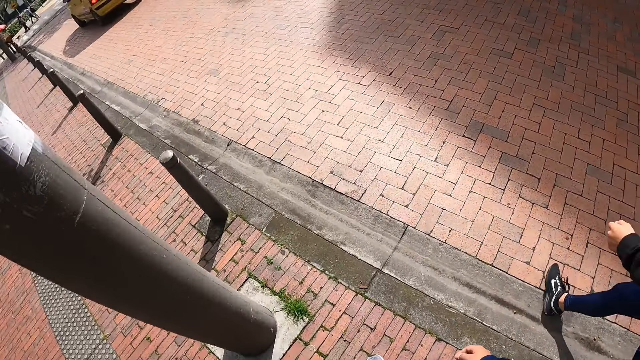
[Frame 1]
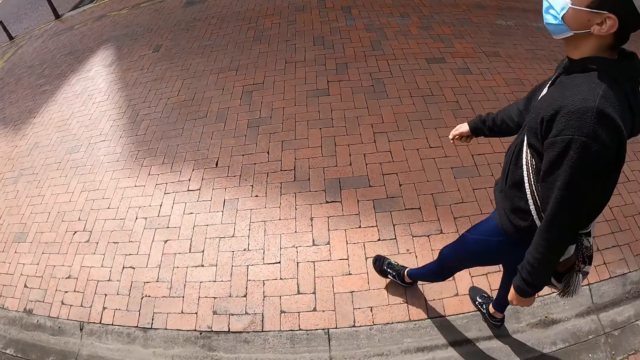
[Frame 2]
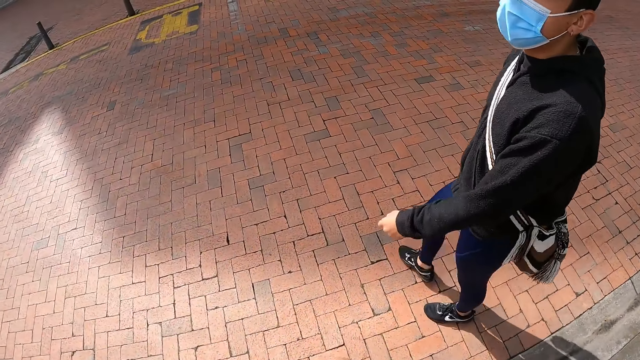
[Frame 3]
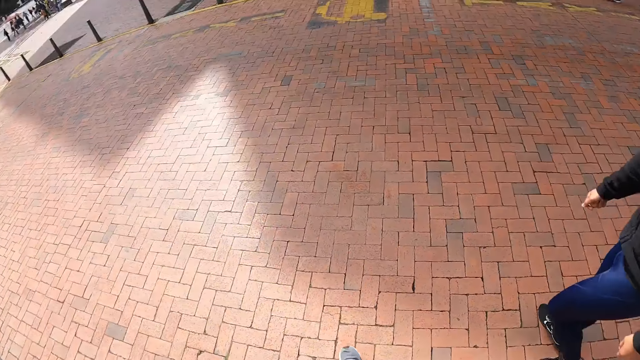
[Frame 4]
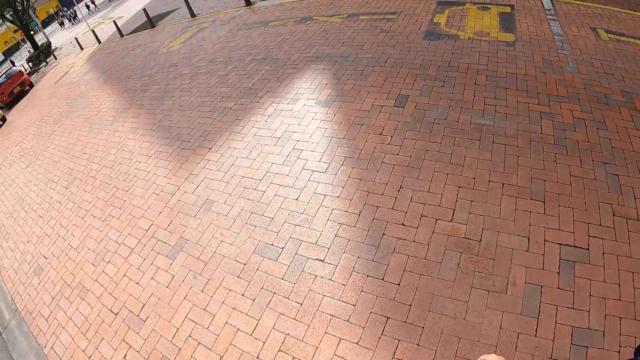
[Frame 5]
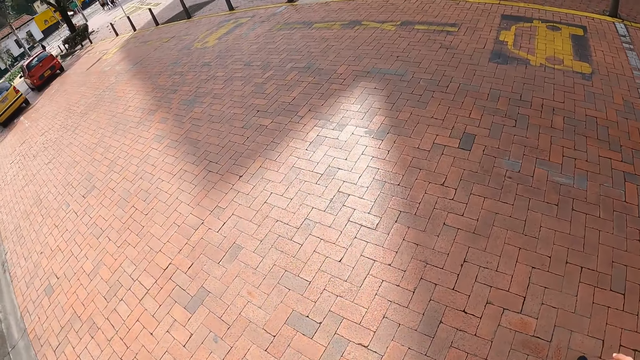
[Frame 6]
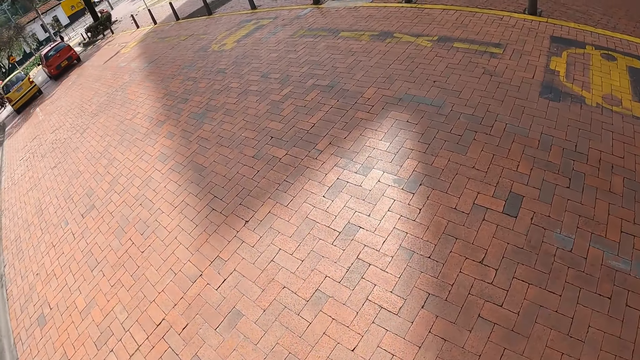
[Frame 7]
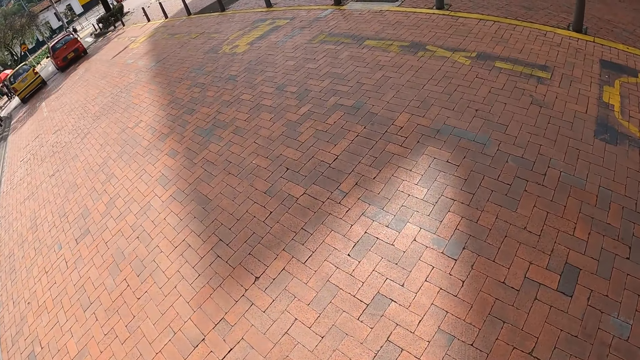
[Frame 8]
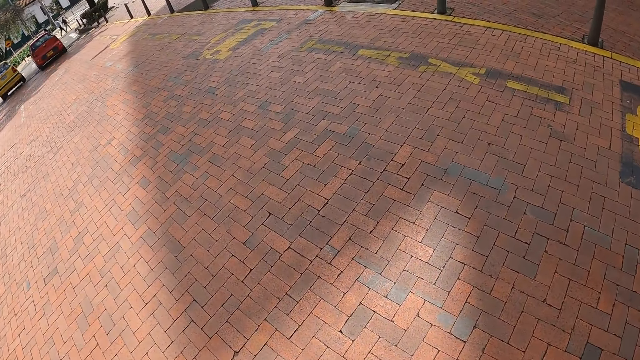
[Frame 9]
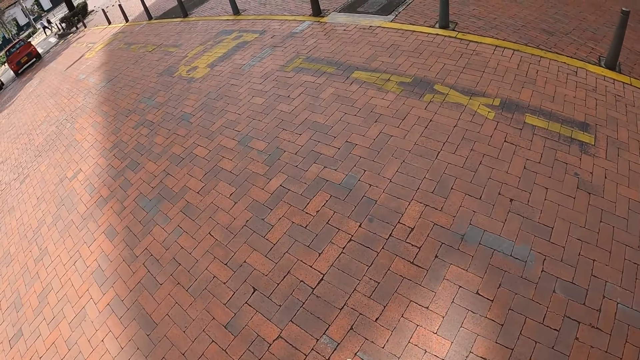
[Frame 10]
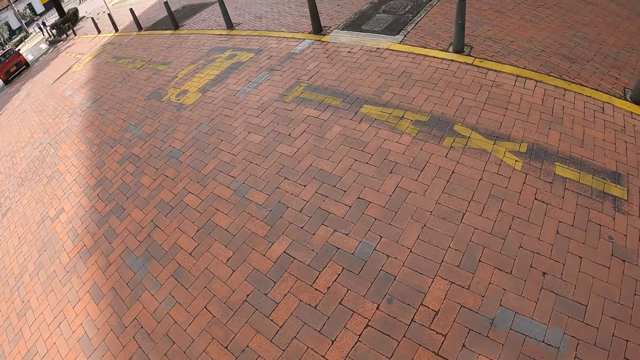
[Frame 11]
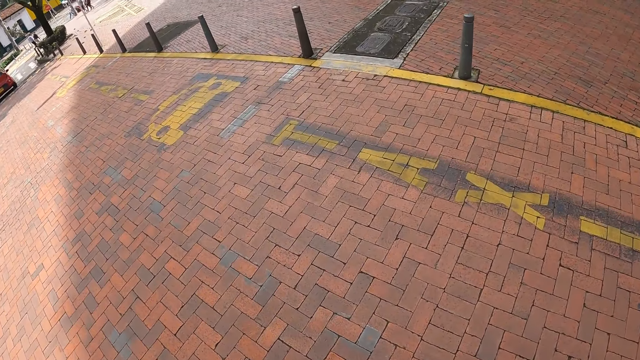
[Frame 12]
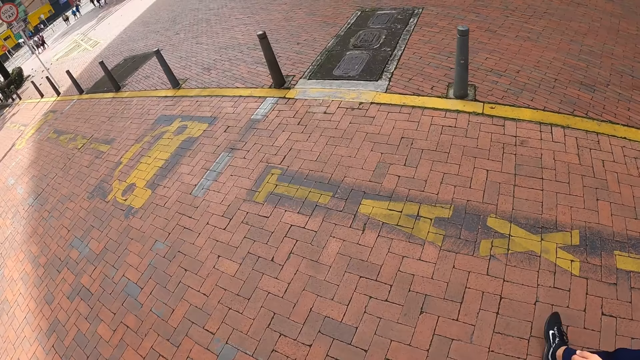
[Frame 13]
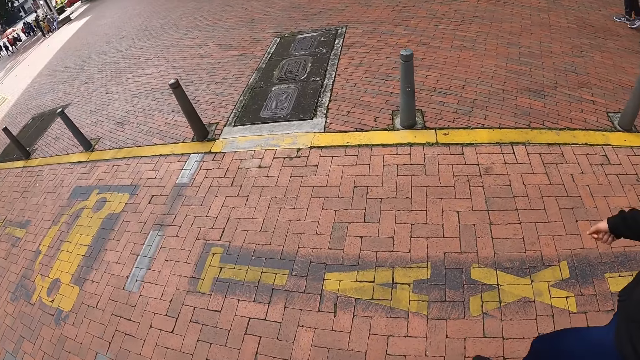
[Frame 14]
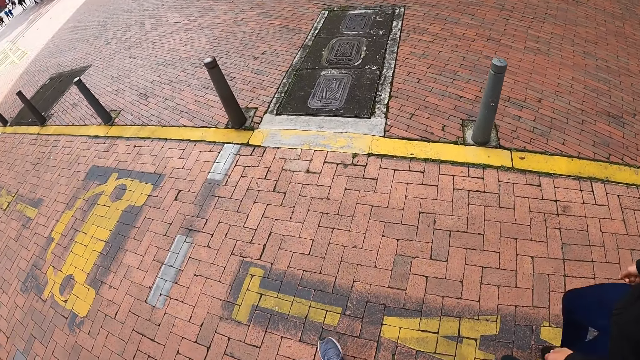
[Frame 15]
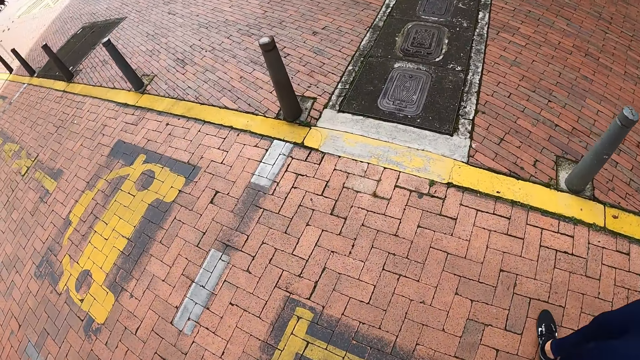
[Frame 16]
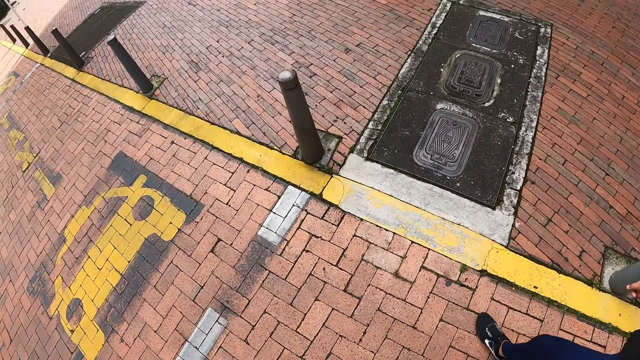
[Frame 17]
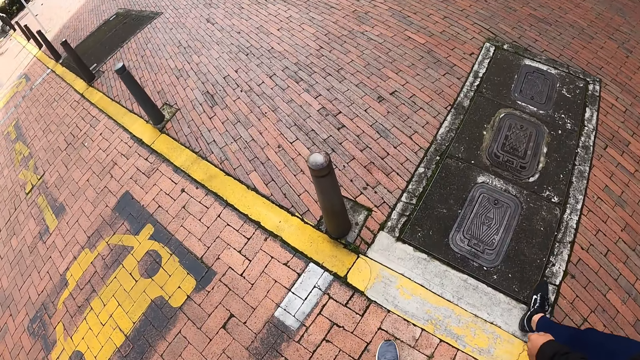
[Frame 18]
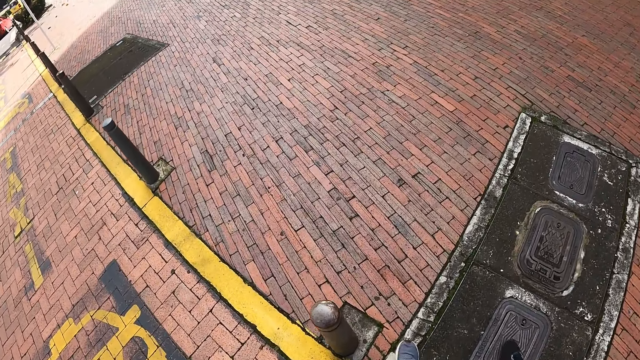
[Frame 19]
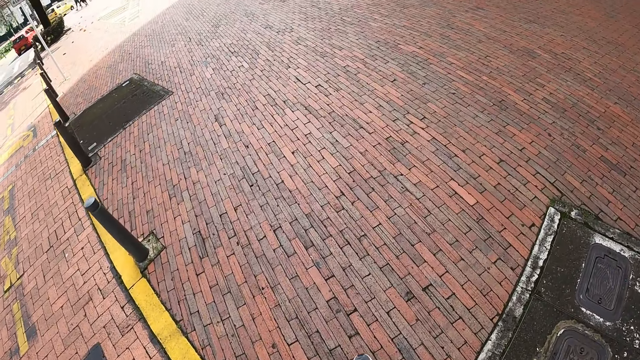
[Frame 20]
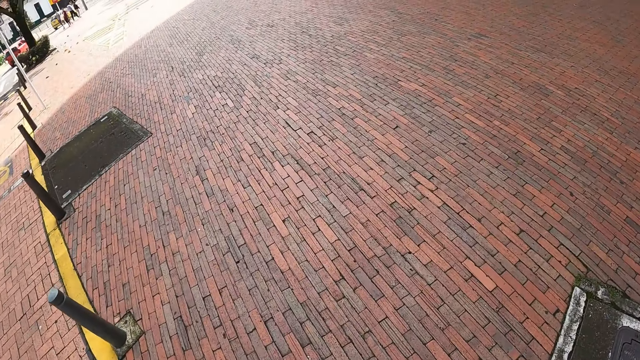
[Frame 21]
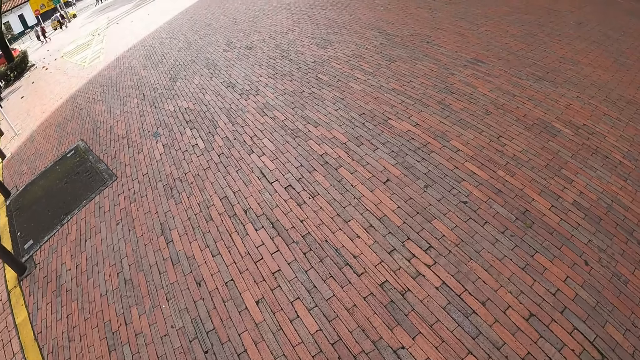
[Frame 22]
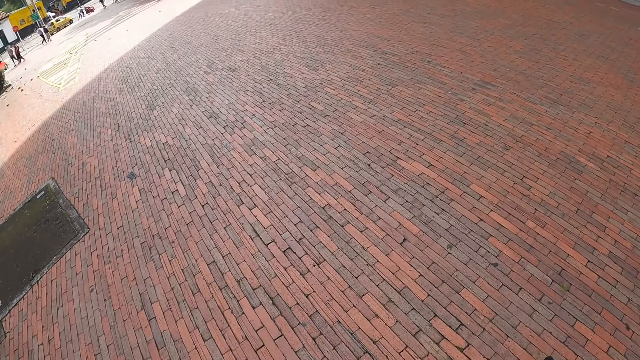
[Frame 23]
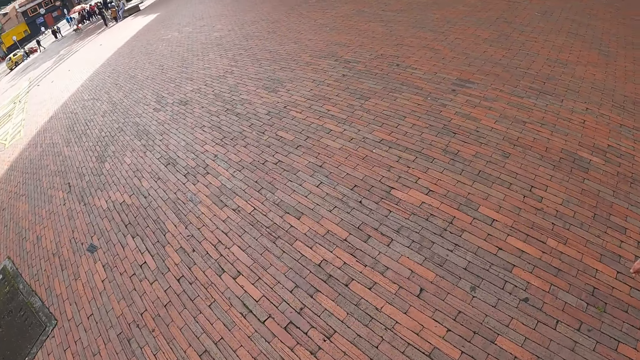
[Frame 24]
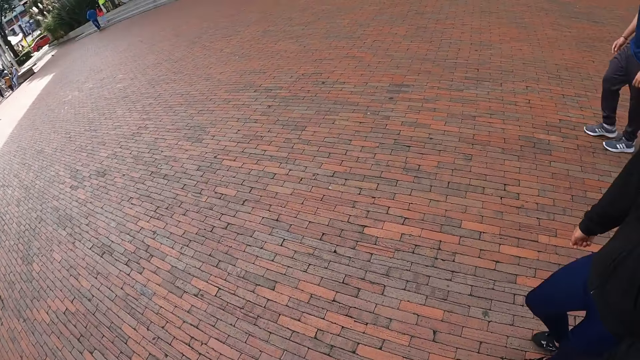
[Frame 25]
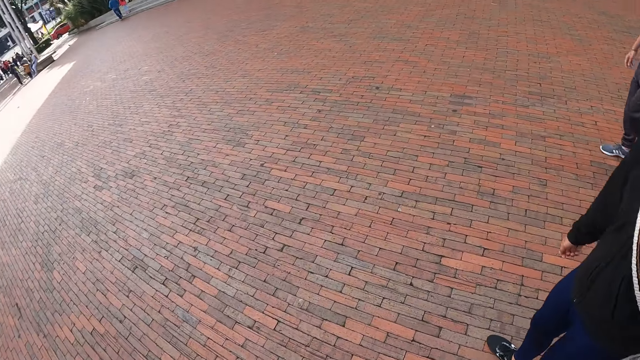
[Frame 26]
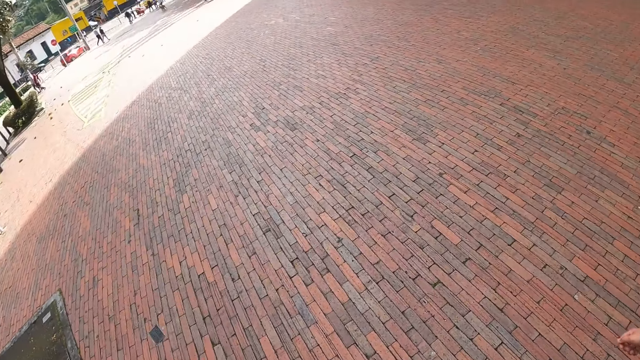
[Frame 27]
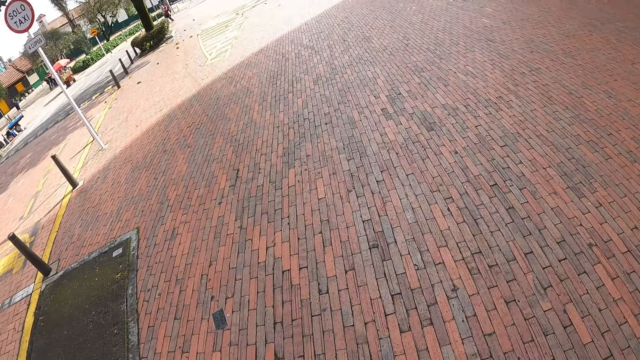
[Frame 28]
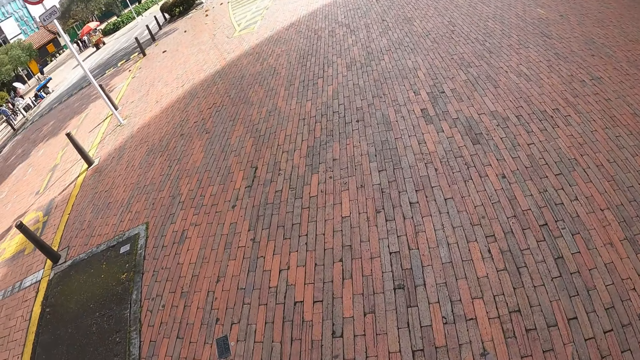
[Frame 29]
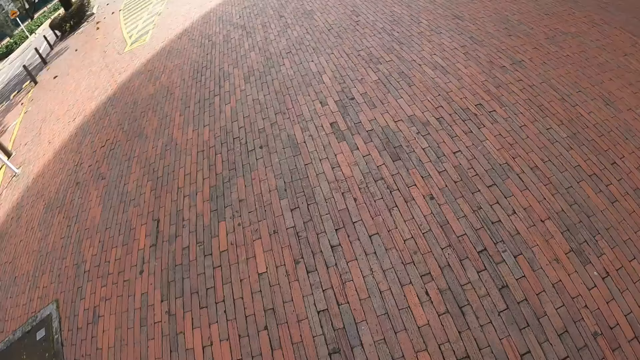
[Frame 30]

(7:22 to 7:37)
The camera wearer crosses through the walkway. A man crosses through the walkway. The man walks on the walkway. The camera wearer walks on the walkway. Another man walks on the walkway. A third man walks on the walkway.

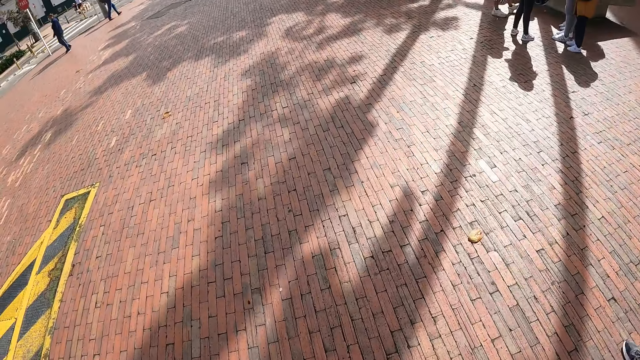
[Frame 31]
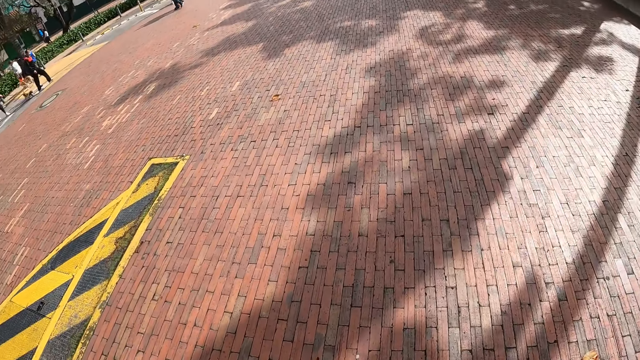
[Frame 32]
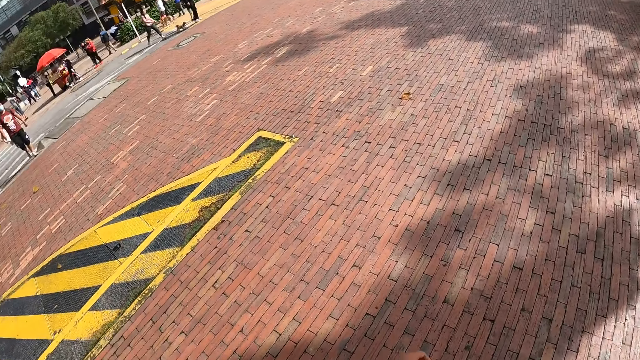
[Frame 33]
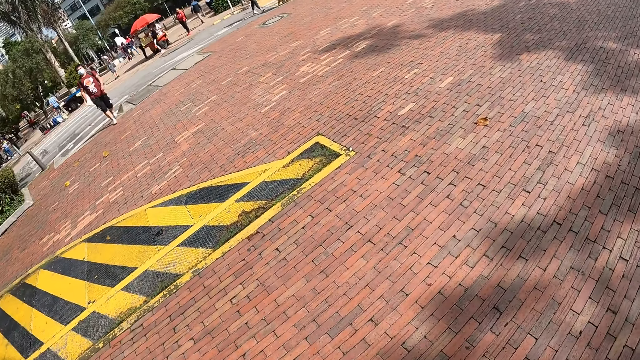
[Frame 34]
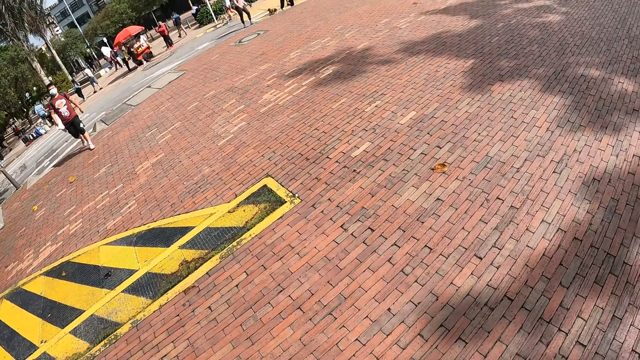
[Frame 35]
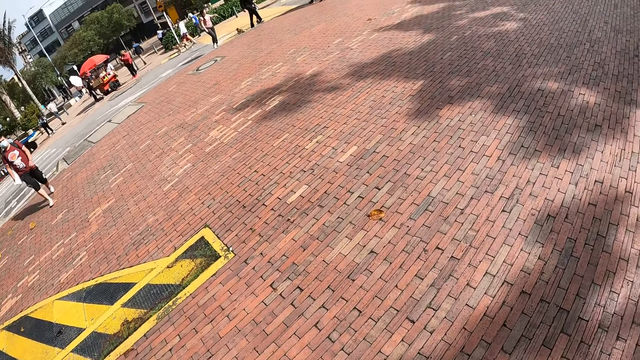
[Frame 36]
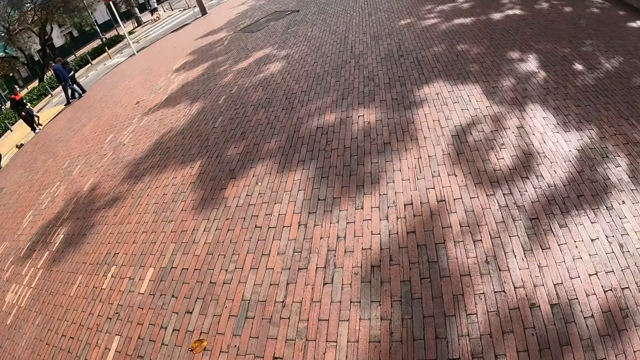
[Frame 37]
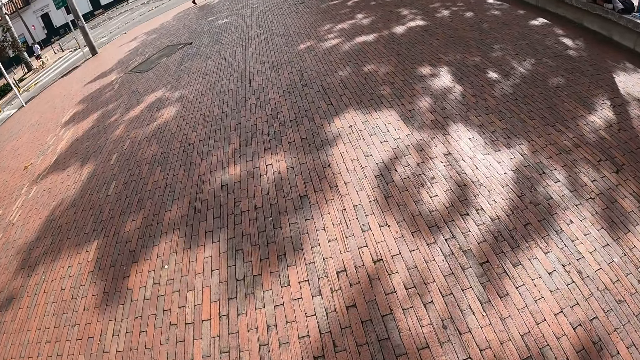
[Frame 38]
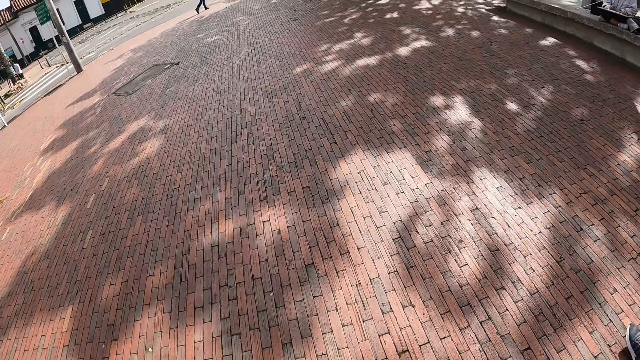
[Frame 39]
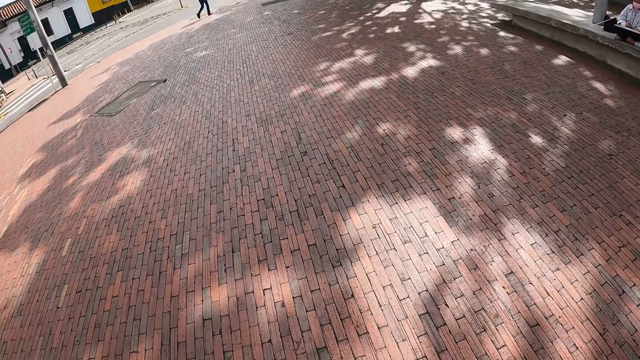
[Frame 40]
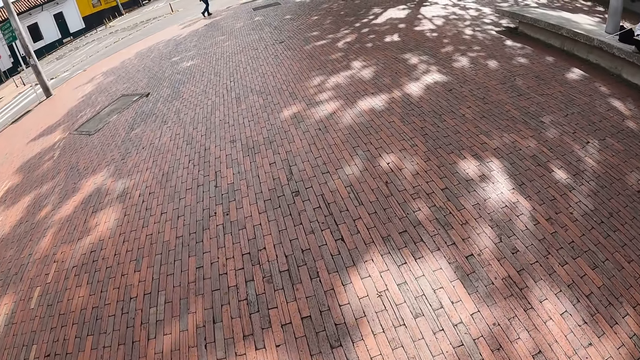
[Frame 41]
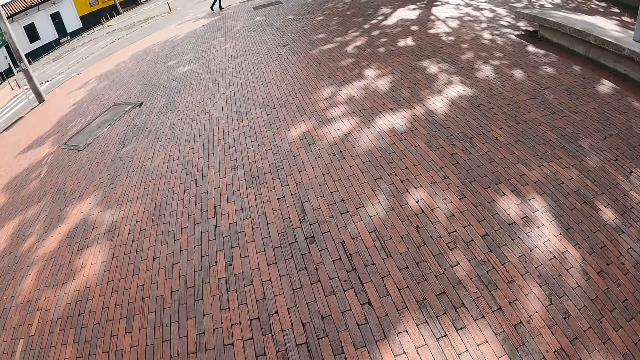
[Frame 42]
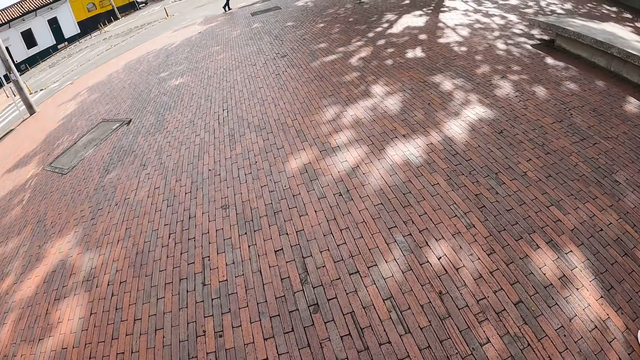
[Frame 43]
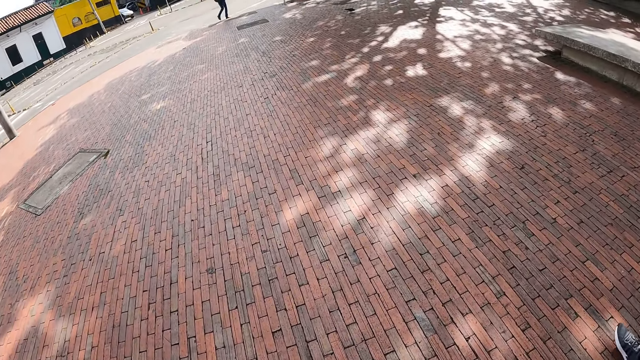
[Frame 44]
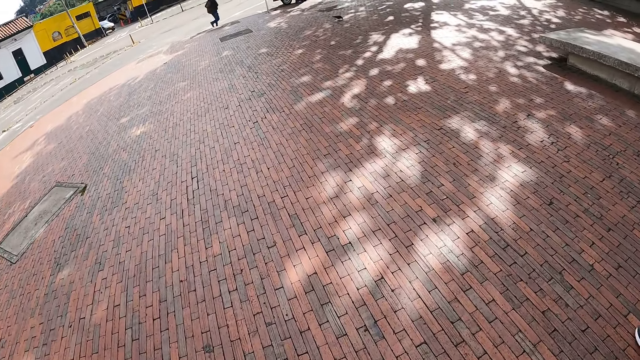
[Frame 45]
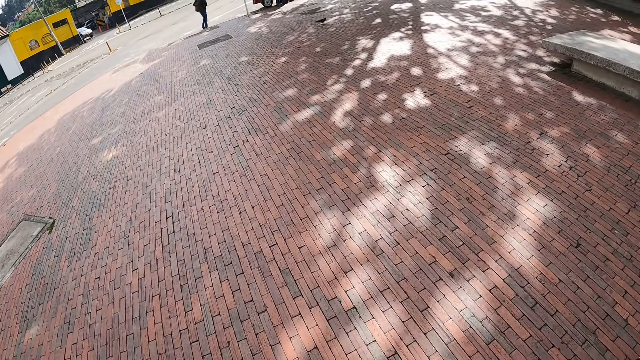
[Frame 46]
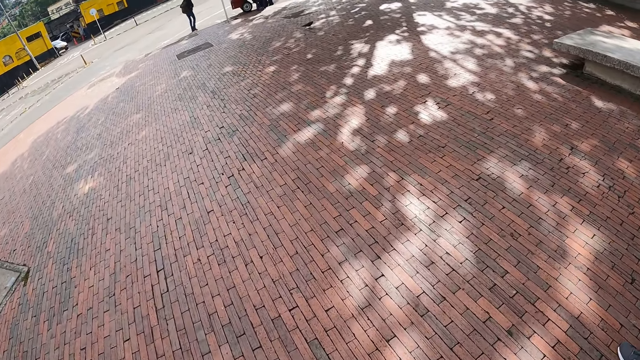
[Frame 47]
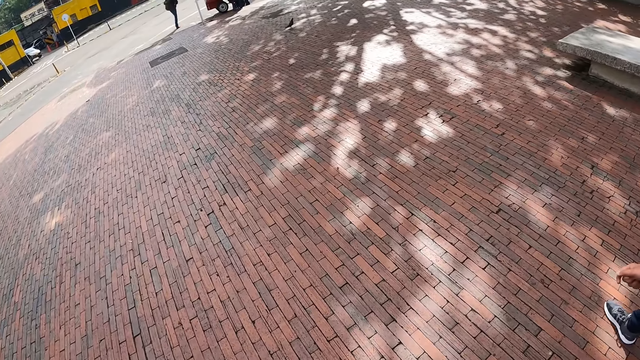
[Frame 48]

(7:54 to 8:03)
The camera wearer moves hands. A man walks on the road. The camera wearer looks around. The man walks on the road.
